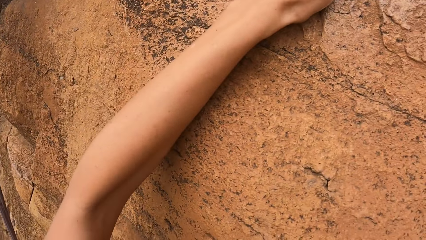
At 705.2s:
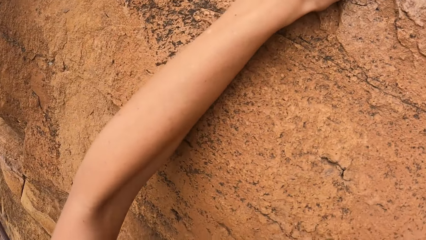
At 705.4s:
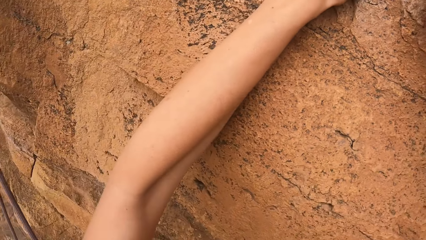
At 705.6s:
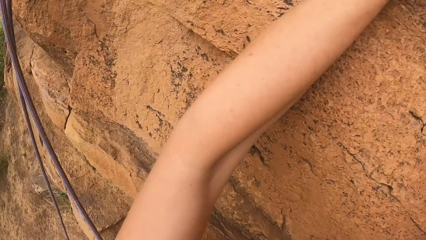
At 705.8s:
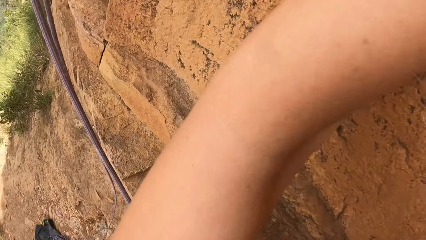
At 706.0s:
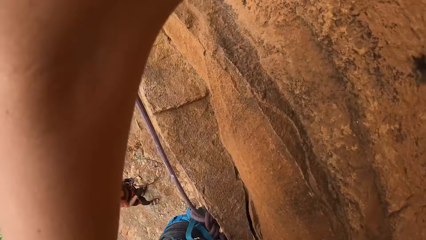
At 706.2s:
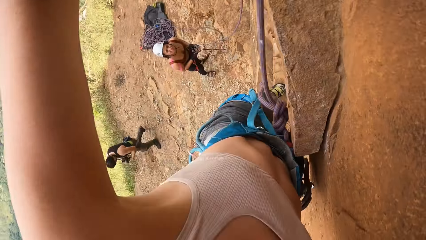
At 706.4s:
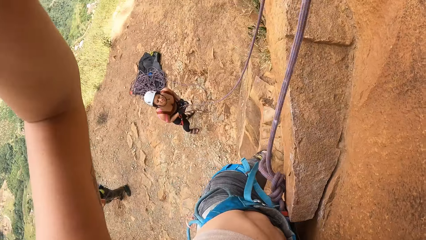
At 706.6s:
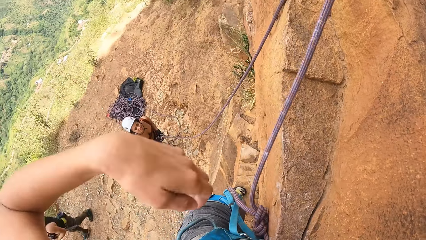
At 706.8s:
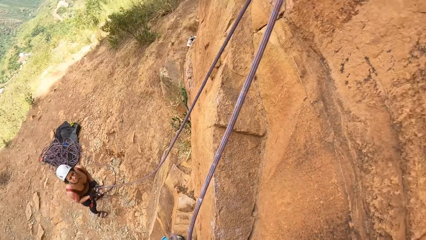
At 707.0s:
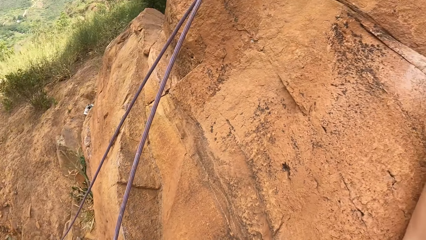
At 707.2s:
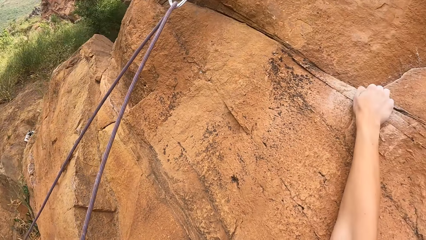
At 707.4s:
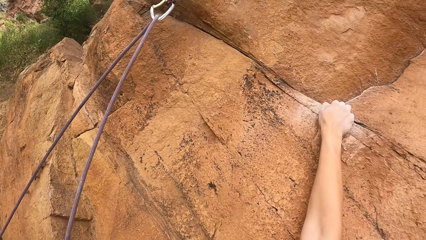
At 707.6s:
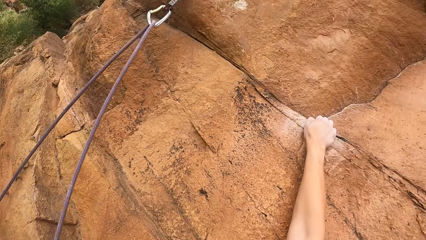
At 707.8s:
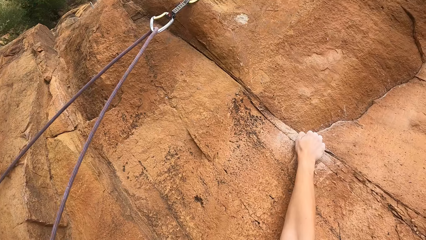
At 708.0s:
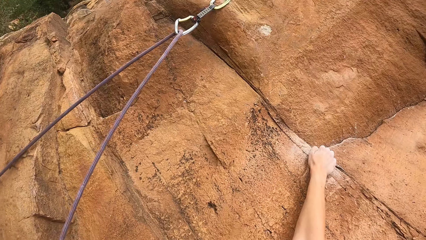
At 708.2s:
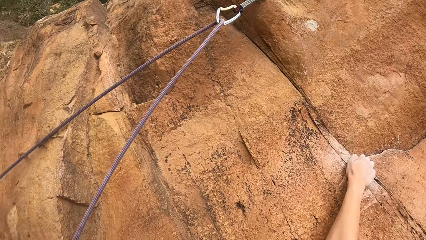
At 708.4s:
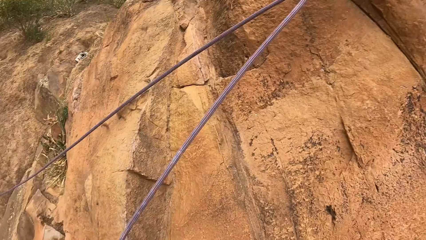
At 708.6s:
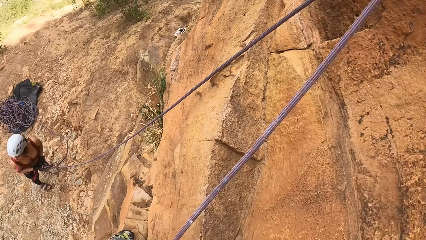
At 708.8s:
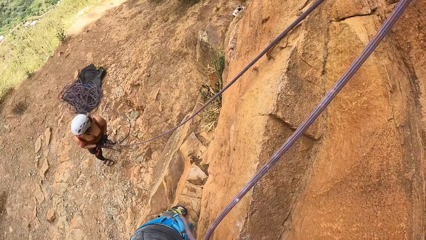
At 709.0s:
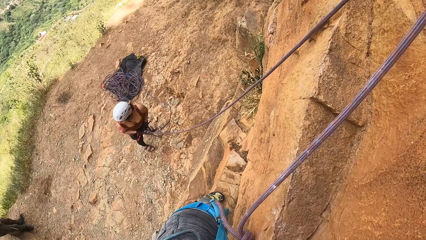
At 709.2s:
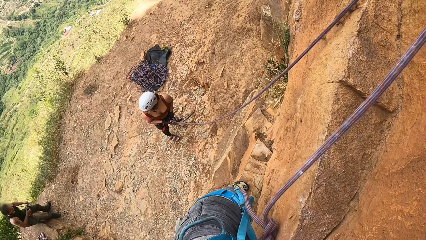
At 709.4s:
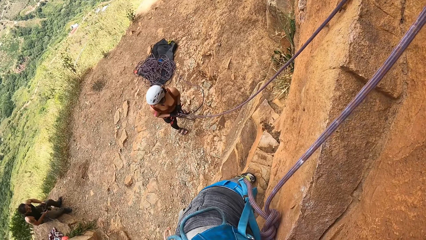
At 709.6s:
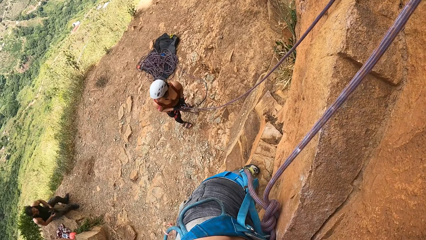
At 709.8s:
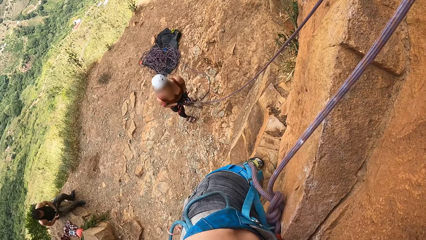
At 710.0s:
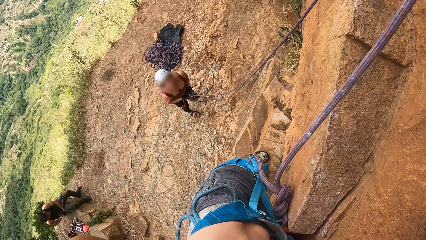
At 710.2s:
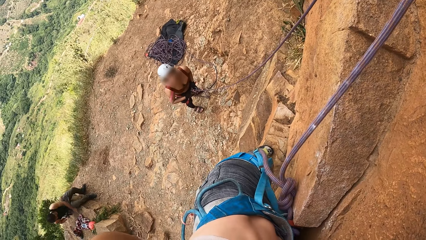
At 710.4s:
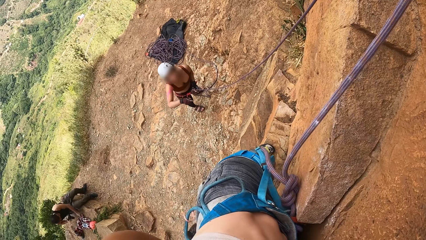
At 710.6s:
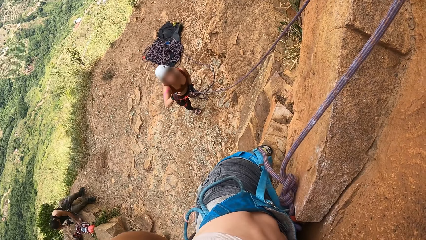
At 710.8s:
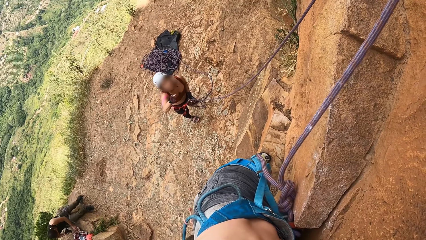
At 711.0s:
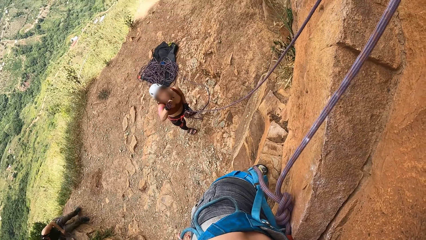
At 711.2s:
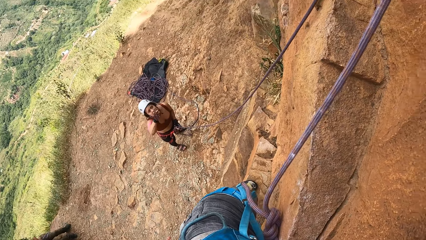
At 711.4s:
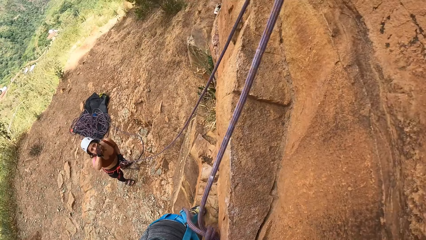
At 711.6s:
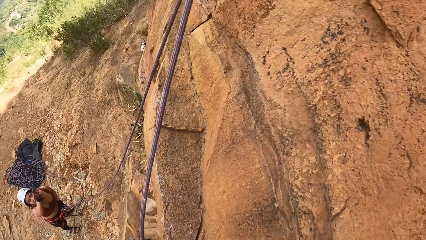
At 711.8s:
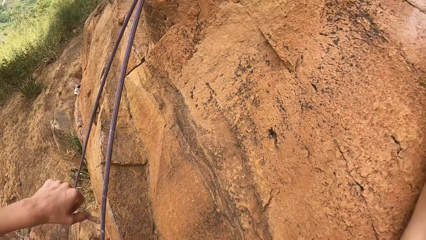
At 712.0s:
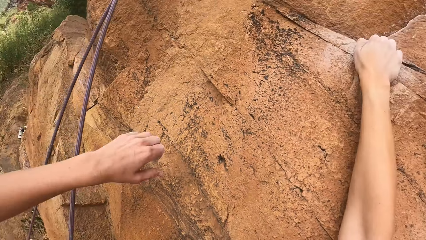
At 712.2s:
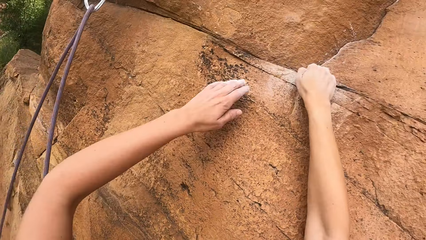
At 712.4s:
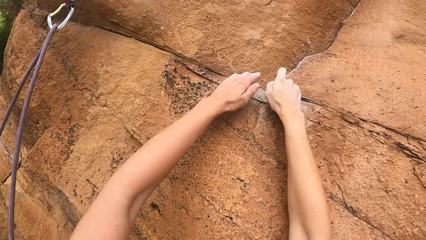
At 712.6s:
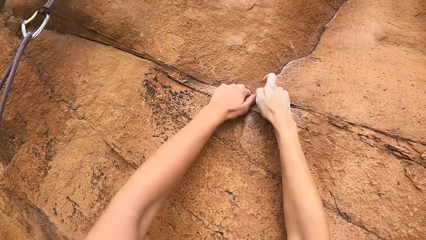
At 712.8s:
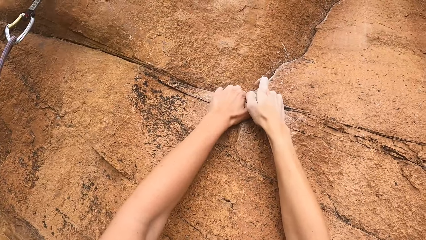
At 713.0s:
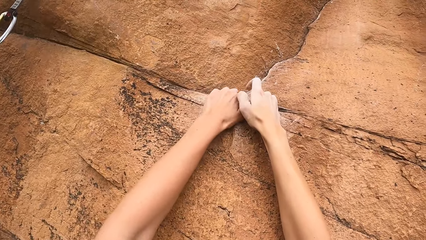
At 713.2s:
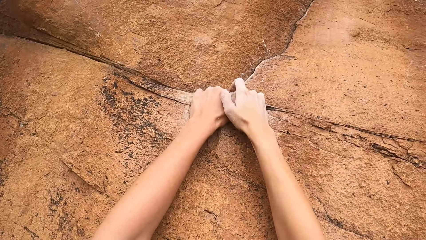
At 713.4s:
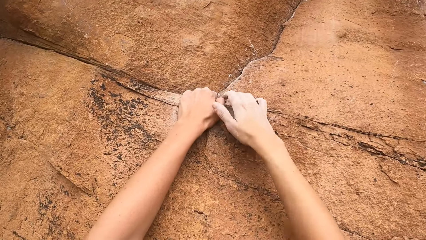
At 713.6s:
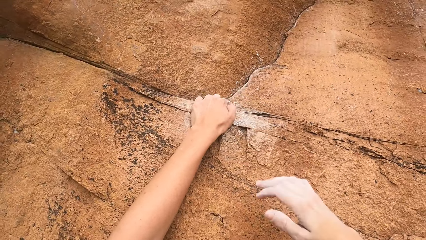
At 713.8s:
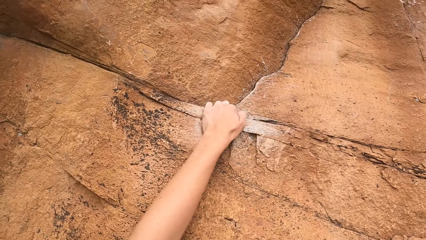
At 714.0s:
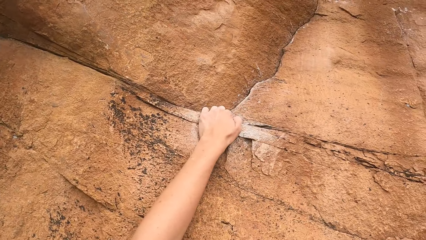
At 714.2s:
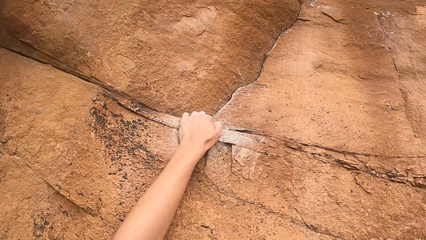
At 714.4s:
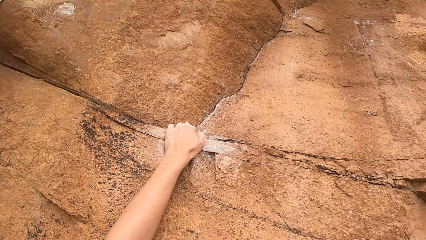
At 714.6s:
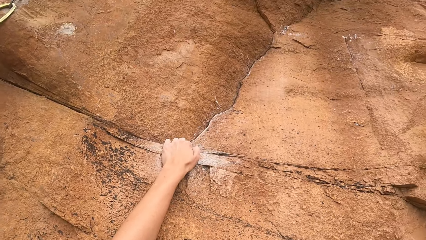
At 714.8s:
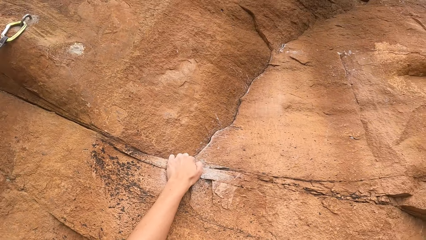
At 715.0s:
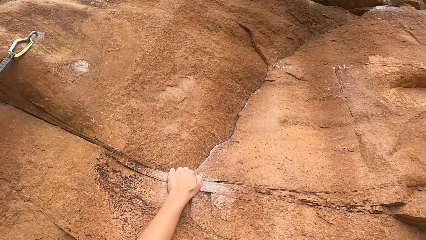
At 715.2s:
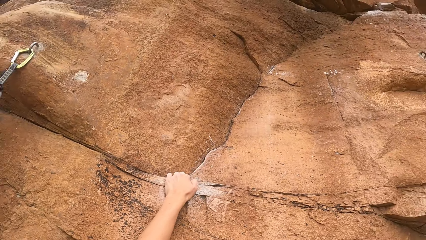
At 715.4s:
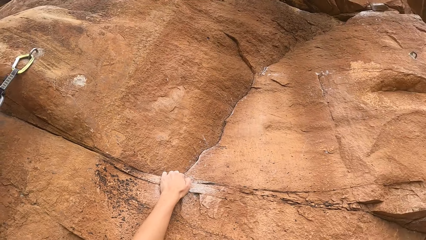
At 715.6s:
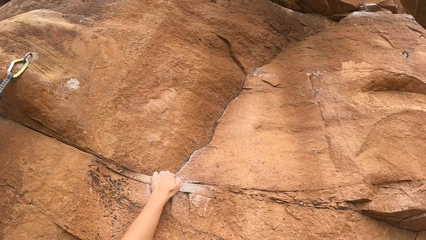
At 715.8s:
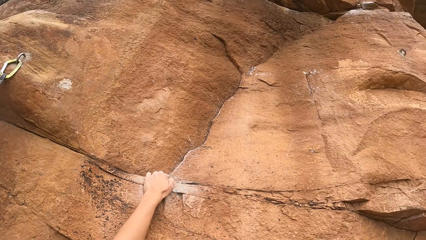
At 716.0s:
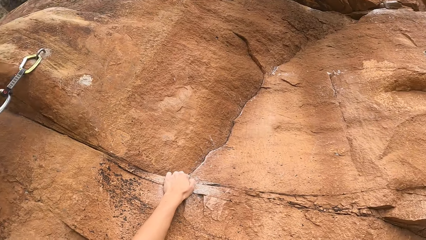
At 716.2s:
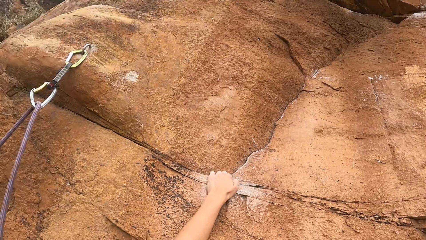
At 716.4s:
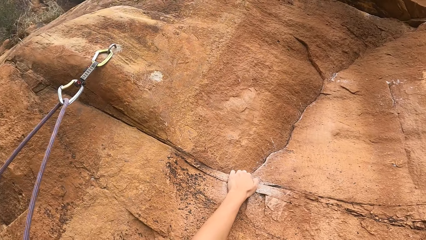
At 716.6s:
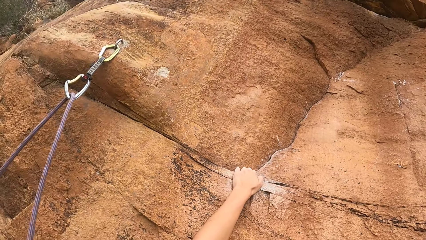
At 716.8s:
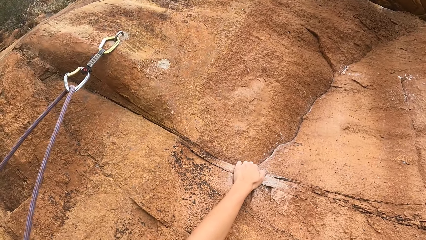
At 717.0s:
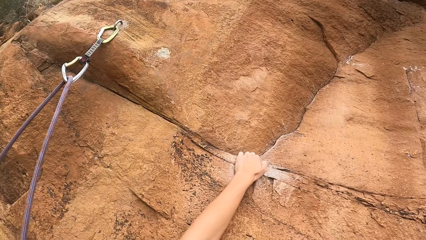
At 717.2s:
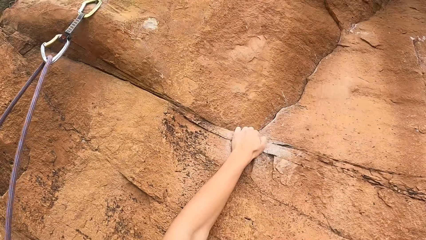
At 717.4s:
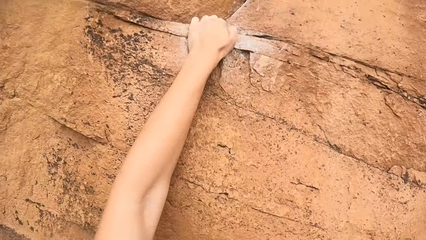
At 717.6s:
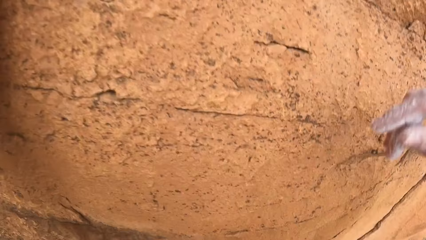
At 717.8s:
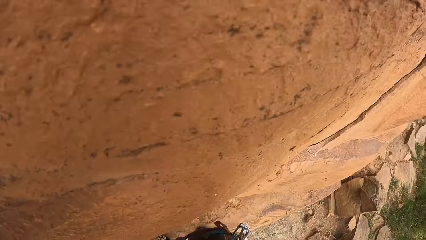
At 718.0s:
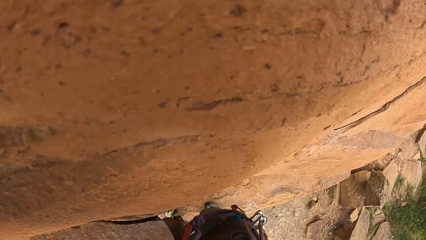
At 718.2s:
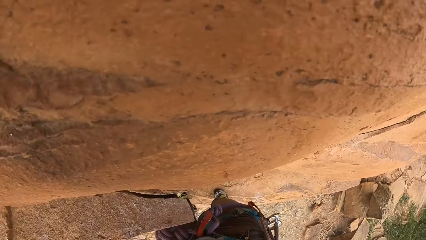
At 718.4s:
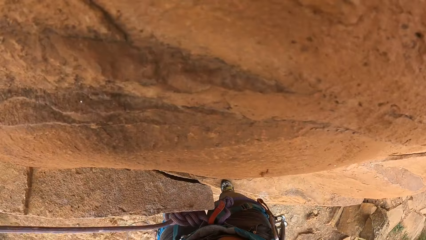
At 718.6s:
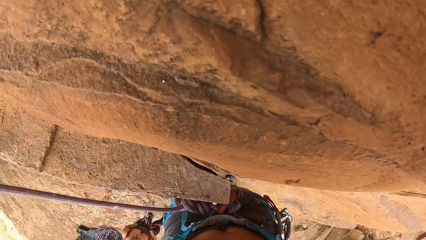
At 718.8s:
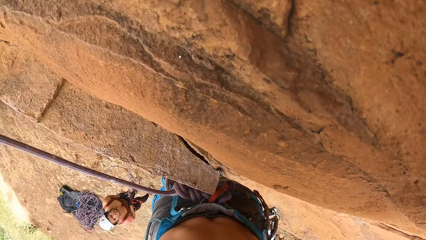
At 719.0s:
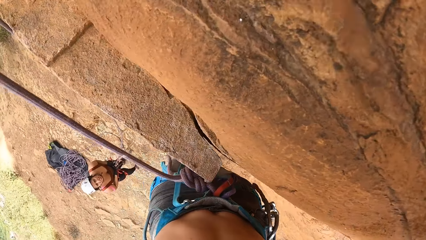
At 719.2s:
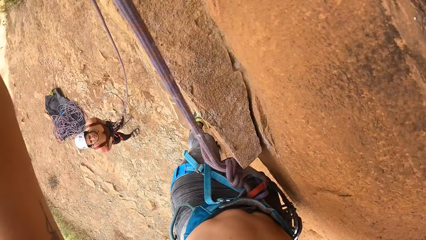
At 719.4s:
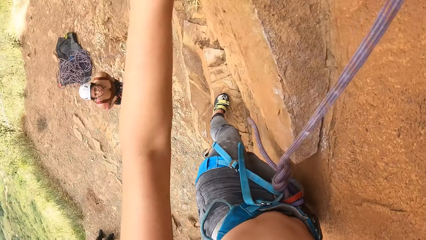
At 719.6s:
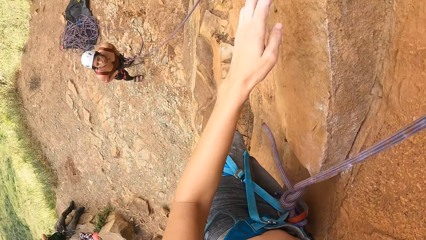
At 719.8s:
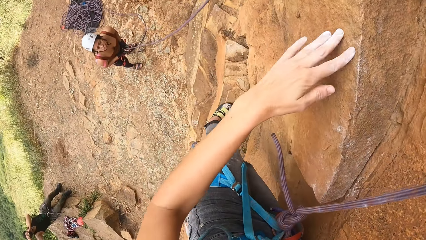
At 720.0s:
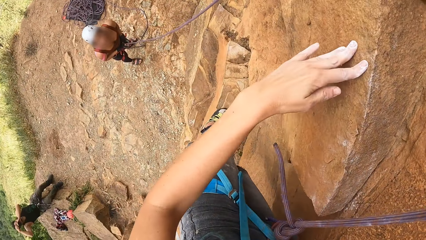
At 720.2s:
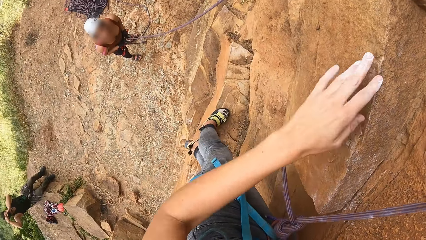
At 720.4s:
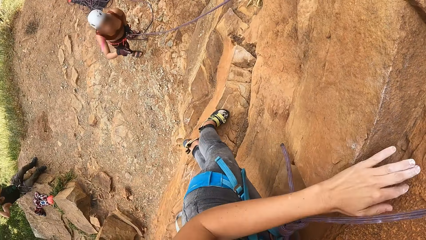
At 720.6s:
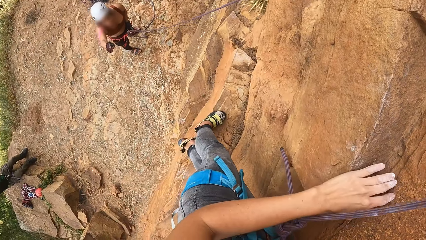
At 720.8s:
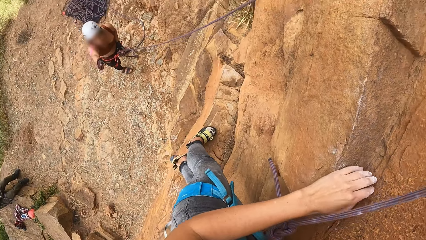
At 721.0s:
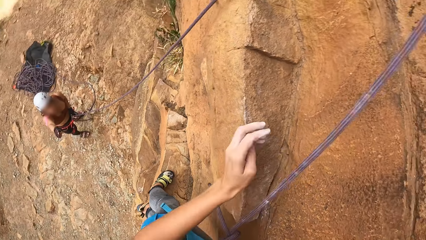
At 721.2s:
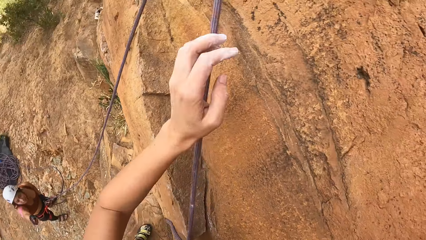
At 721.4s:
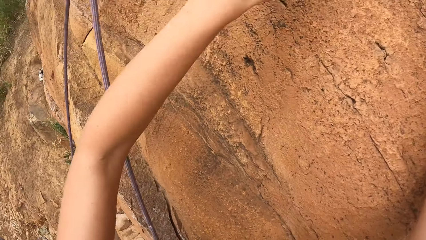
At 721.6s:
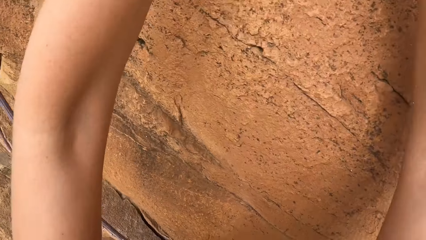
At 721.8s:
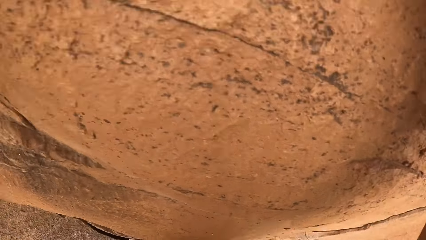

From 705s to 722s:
The camera wearer looks behind. They talk to a lady. They hold the rock with both hands. They climb the rock.
